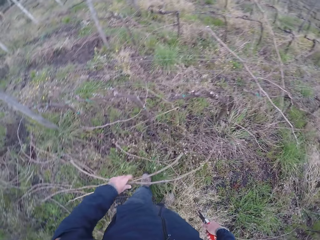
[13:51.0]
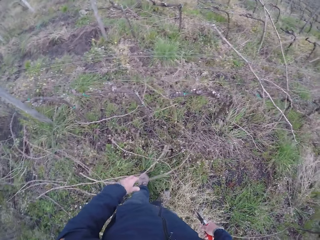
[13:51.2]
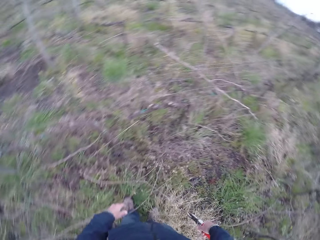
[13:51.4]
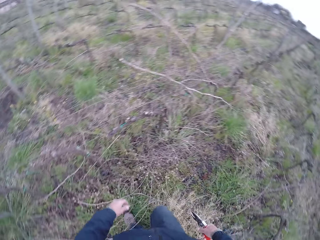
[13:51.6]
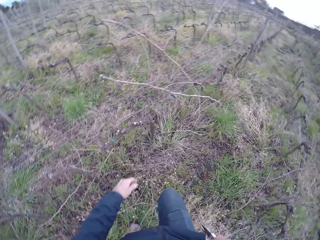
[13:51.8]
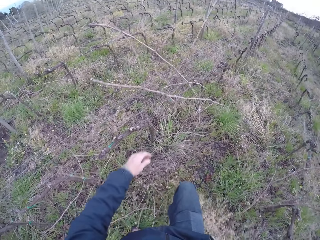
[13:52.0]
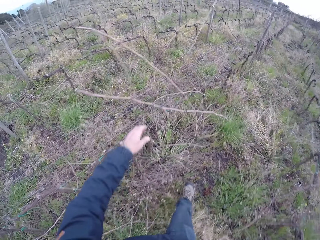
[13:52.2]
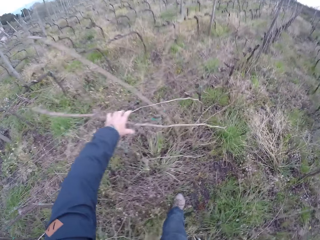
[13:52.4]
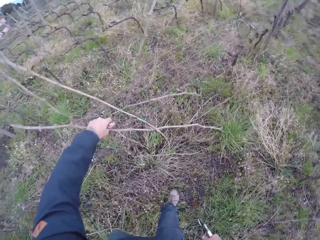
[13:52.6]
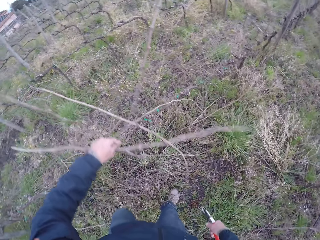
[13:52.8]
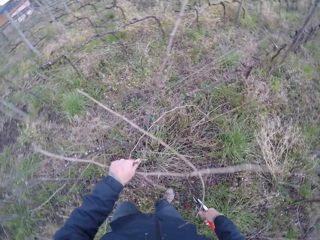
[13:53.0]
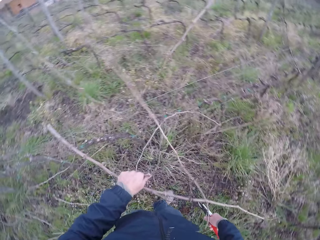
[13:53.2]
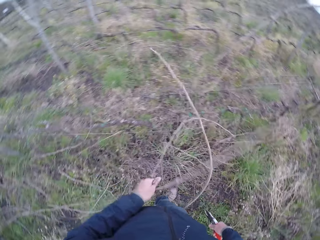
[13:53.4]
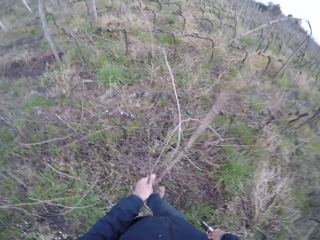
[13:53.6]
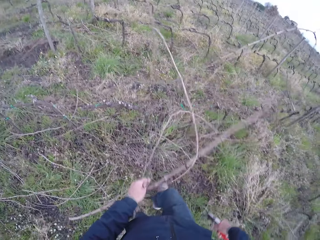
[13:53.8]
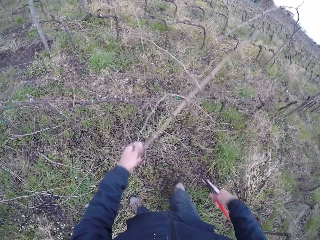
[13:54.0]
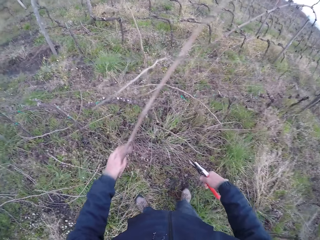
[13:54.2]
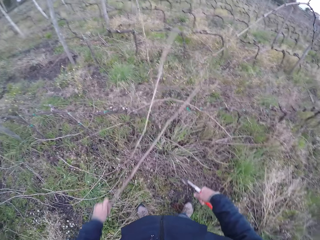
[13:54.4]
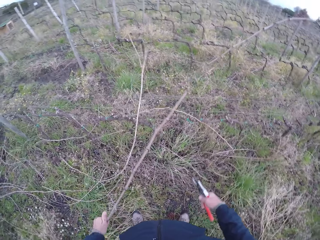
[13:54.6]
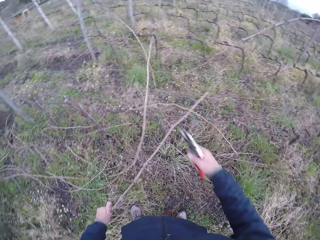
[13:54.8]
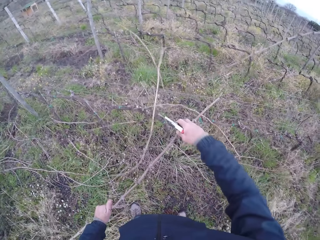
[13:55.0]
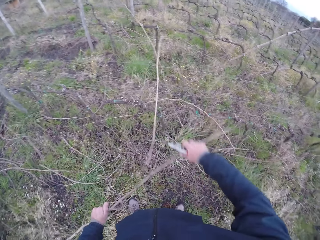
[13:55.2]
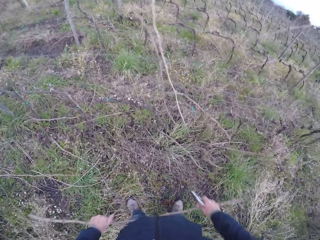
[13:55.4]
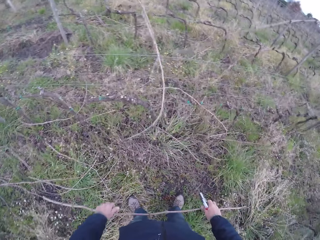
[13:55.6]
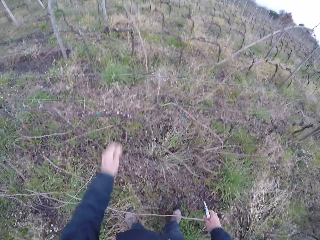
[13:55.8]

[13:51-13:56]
The camera wearer throws the sticks or twig on the ground with her left hand. She walks around the field. She grabs a twig with her left hand and pulls the sticks from the fence. She grabs the twig with both hands and cuts the stick with pruning shears.
